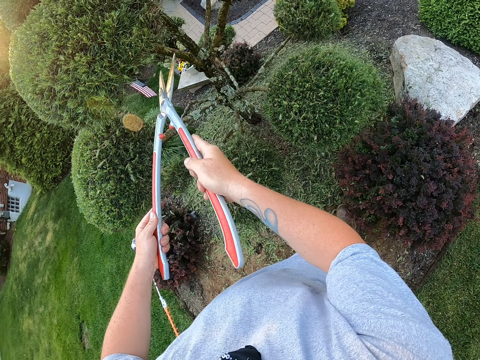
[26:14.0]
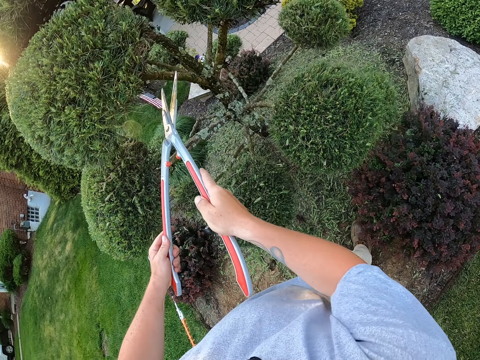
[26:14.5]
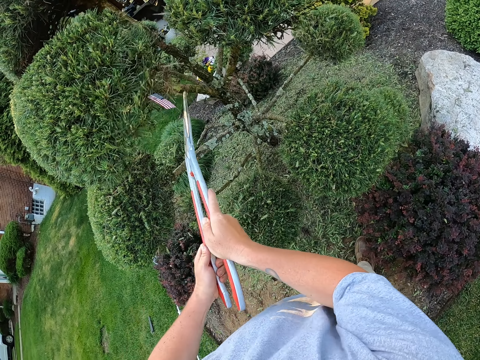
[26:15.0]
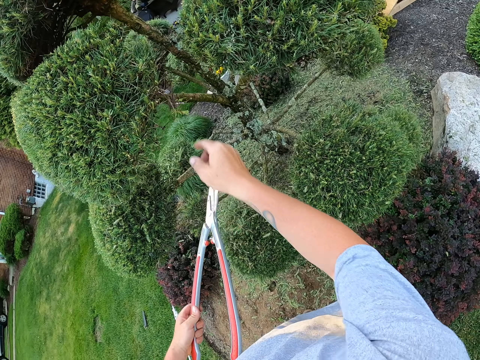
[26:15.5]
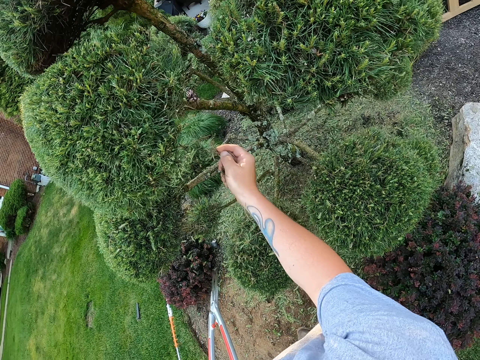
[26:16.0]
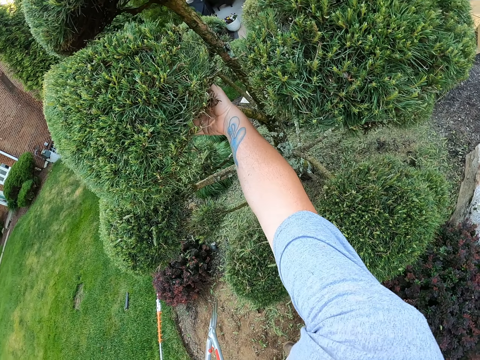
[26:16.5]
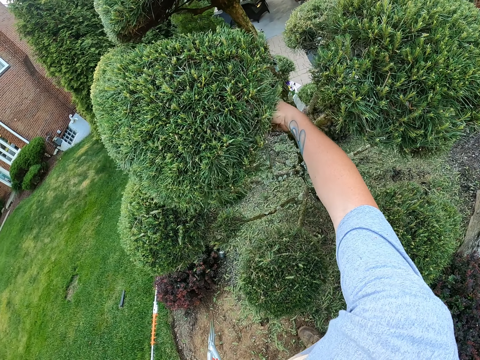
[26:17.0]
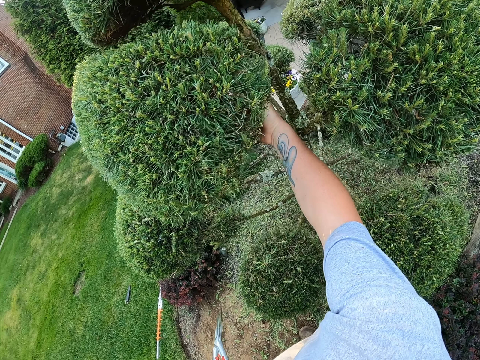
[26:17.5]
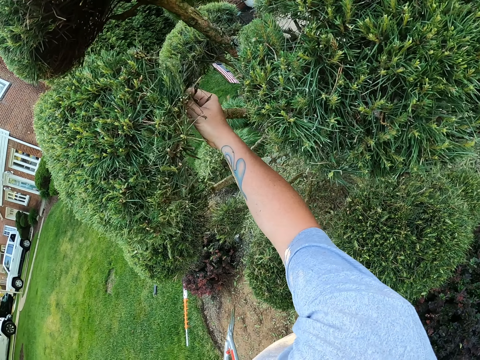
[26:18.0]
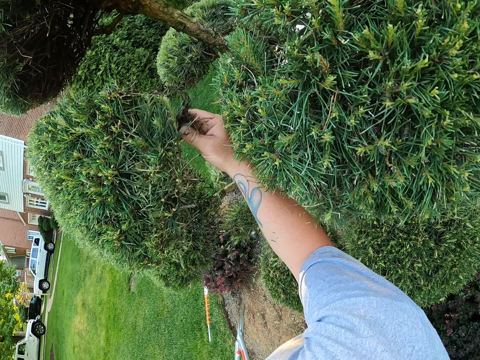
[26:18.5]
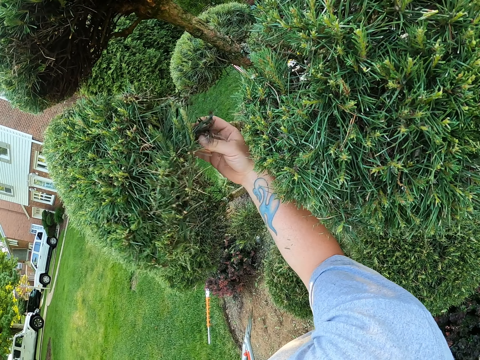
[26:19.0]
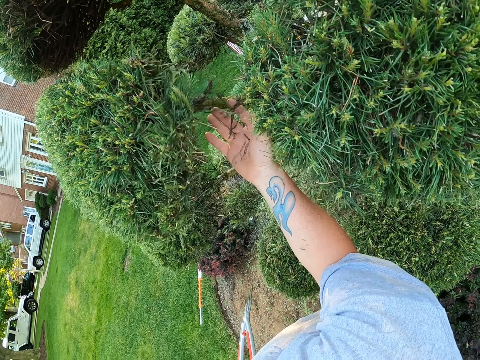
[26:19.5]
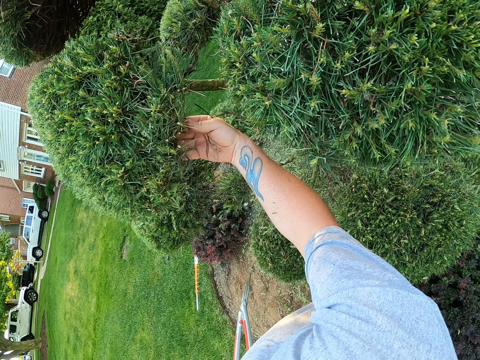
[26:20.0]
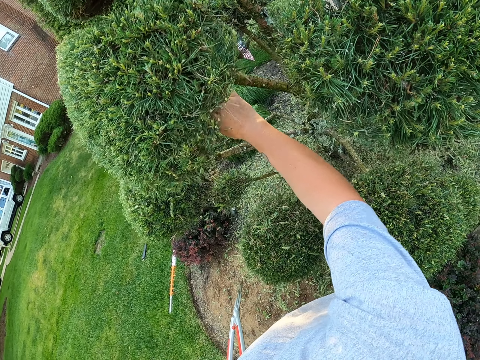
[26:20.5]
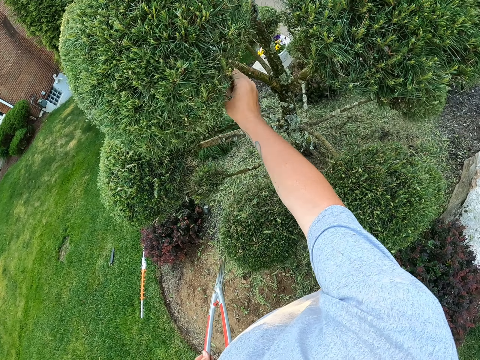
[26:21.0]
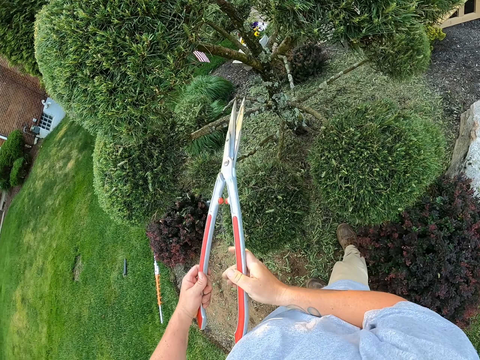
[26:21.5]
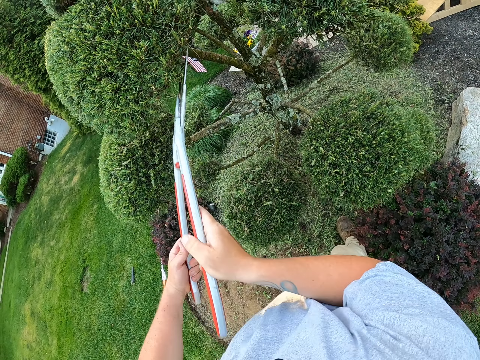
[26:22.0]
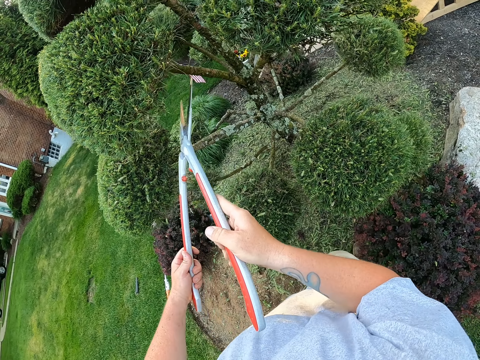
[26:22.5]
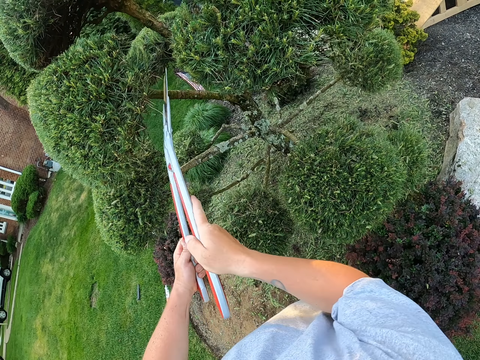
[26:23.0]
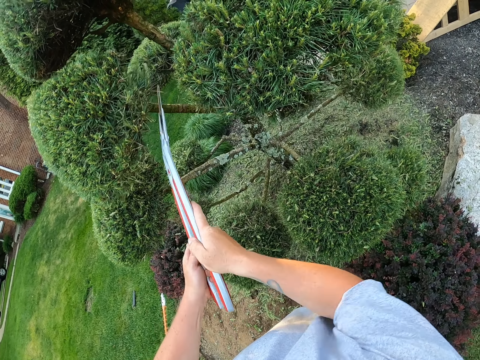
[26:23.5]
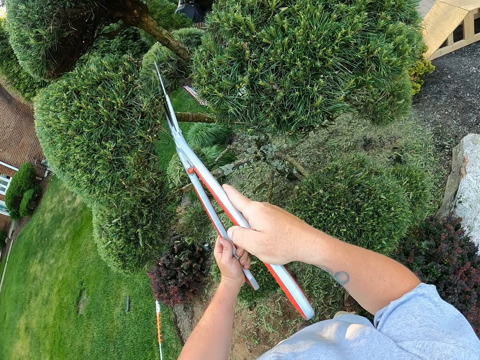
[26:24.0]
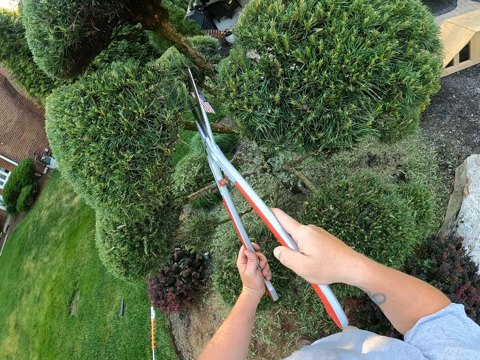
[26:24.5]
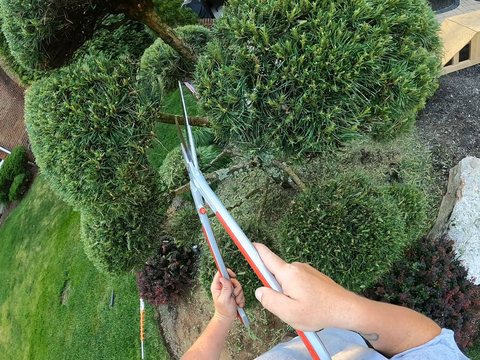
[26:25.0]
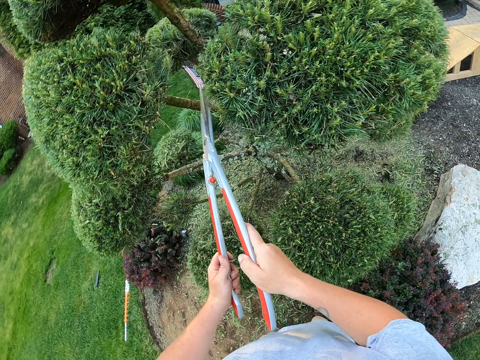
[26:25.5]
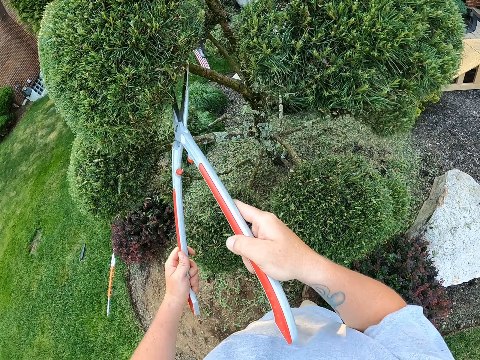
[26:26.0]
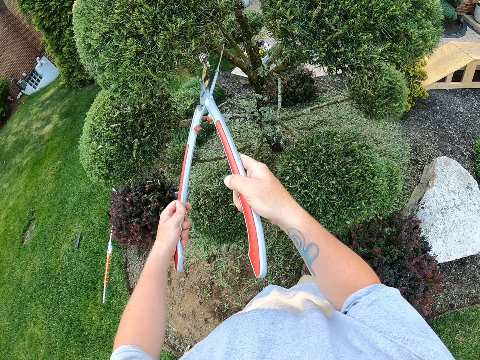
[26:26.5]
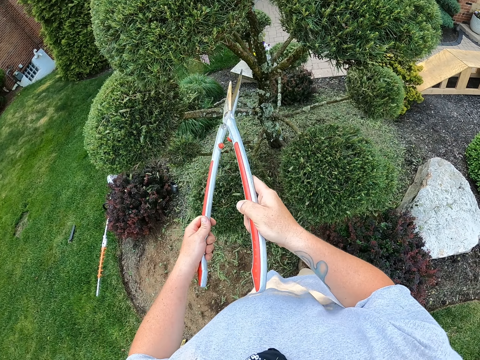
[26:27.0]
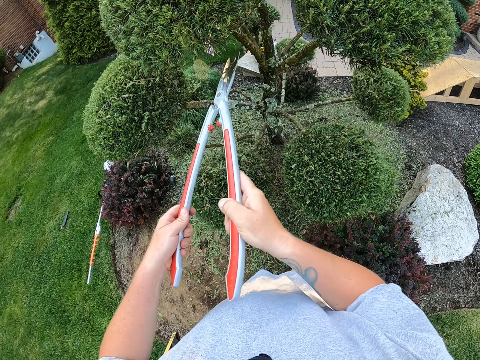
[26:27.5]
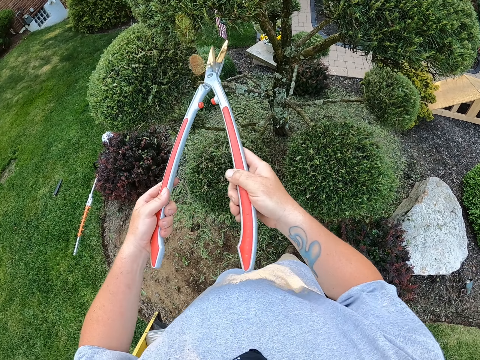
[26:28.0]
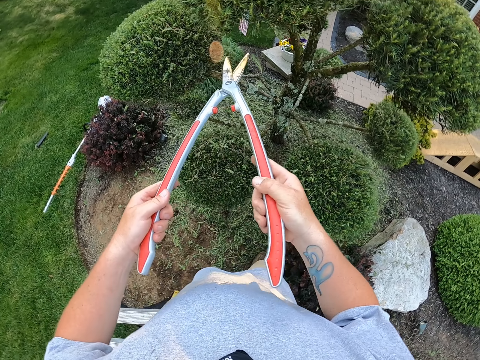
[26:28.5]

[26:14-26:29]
The camera wearer removes a branch with the right hand. They prune the tree with the right hand. They trim the garden trees with the shear hedges.

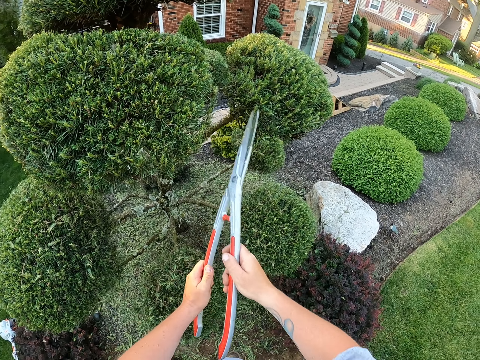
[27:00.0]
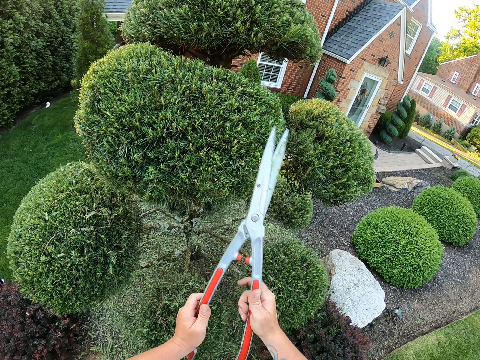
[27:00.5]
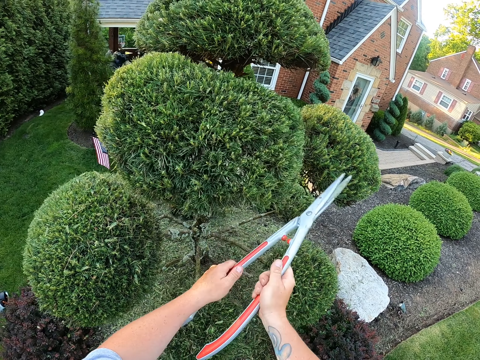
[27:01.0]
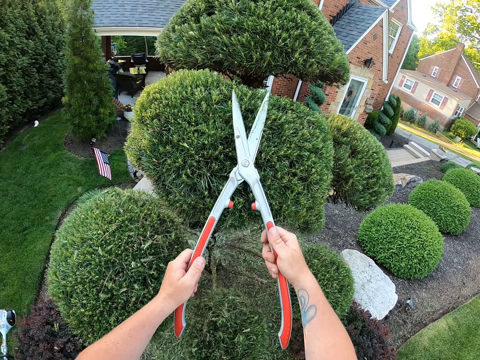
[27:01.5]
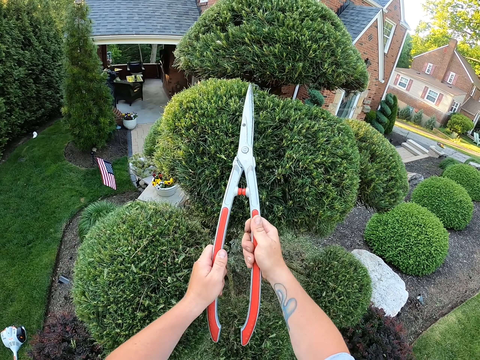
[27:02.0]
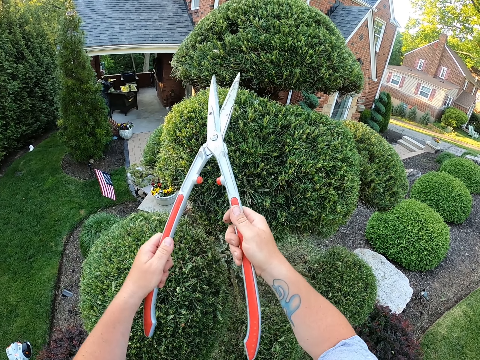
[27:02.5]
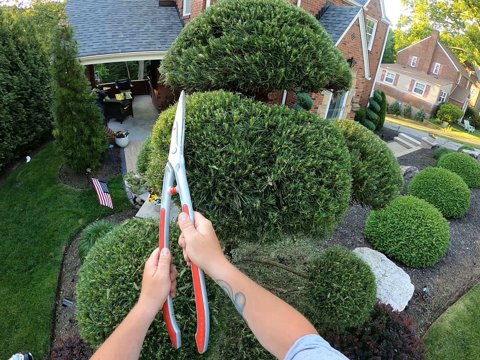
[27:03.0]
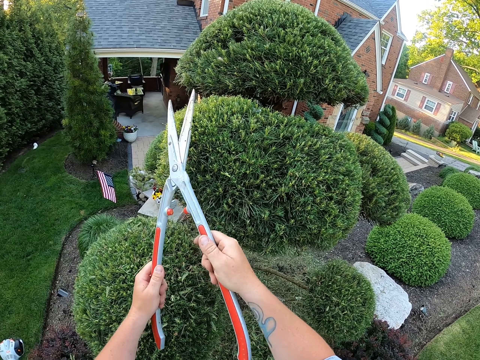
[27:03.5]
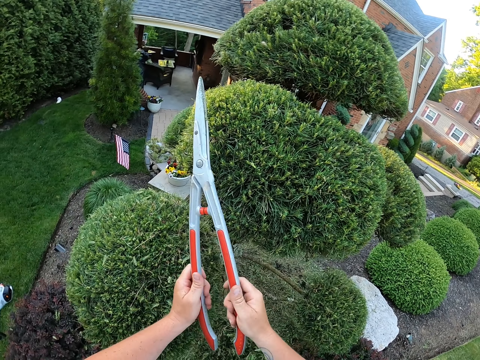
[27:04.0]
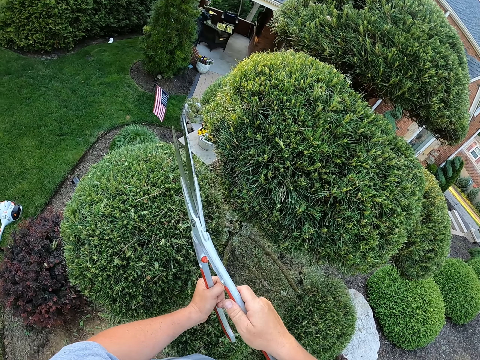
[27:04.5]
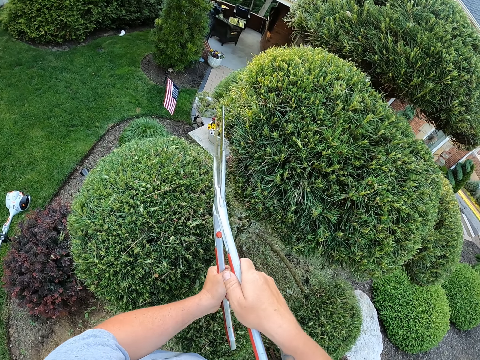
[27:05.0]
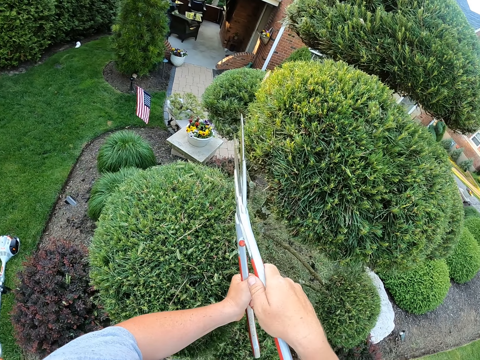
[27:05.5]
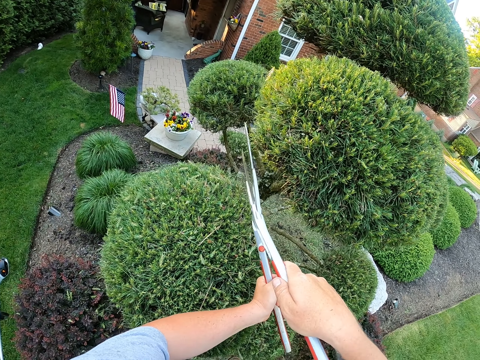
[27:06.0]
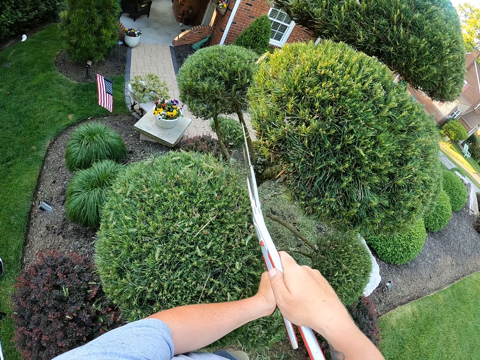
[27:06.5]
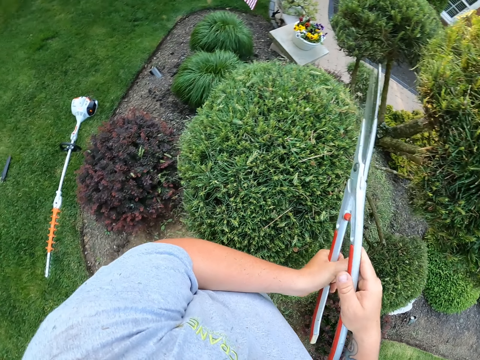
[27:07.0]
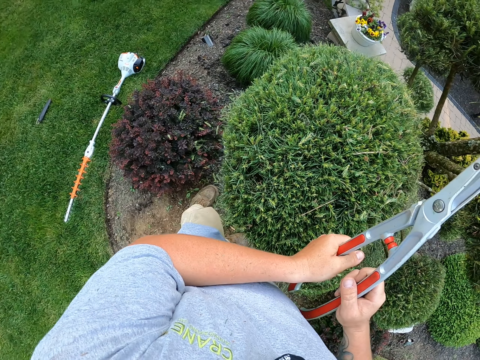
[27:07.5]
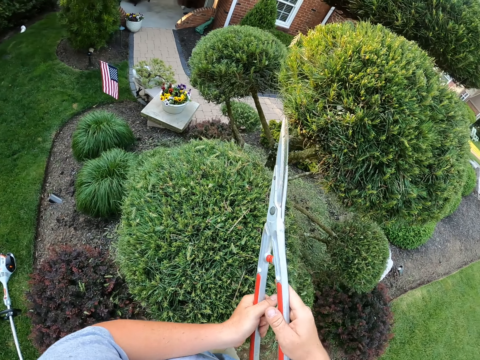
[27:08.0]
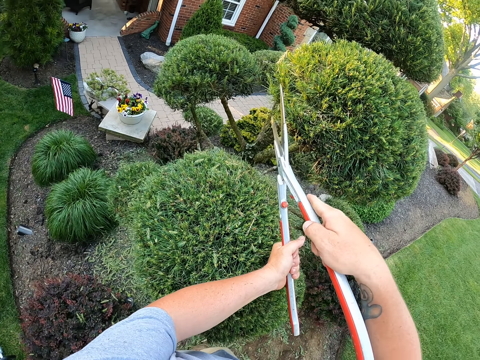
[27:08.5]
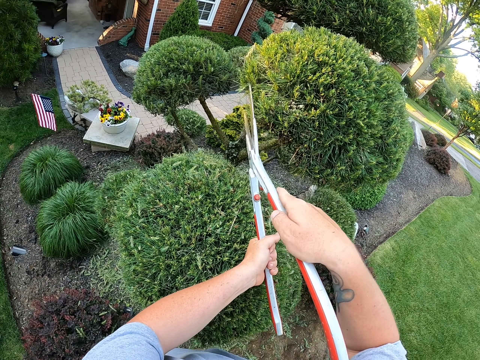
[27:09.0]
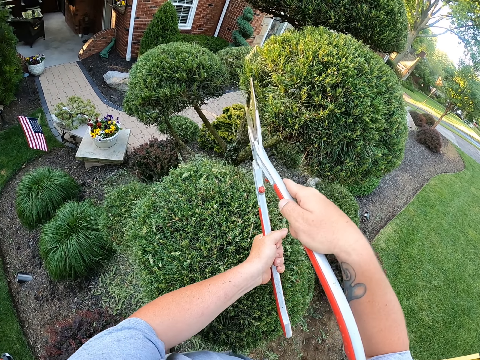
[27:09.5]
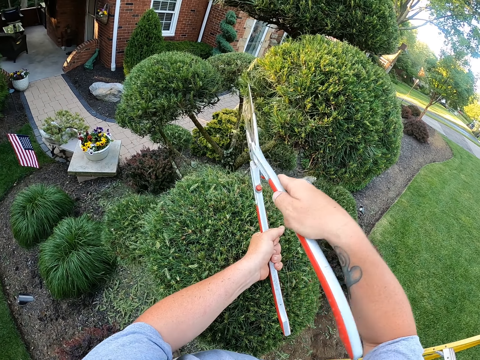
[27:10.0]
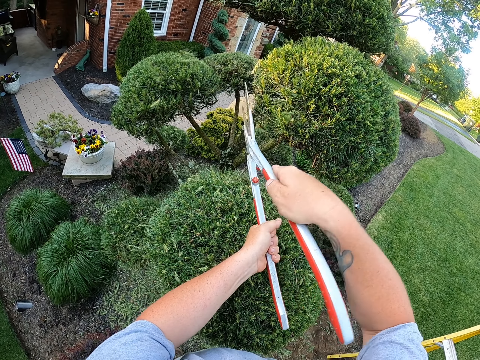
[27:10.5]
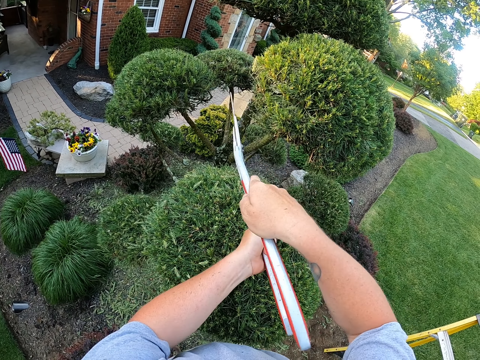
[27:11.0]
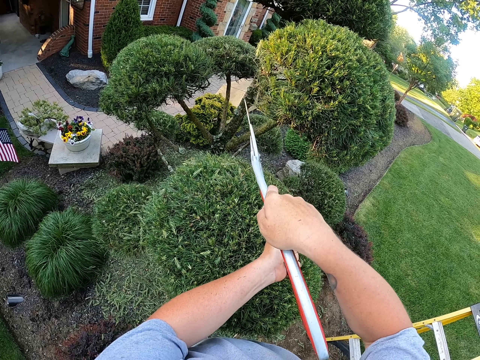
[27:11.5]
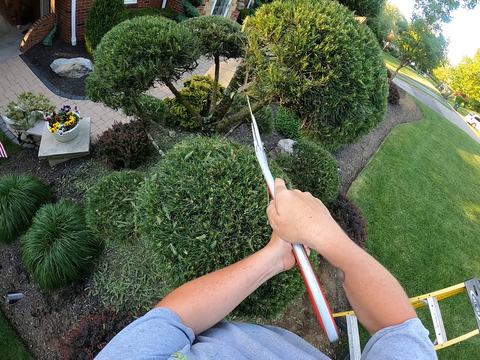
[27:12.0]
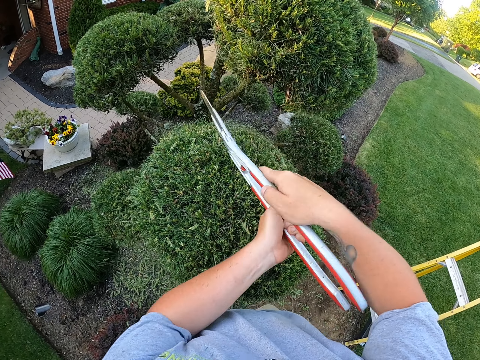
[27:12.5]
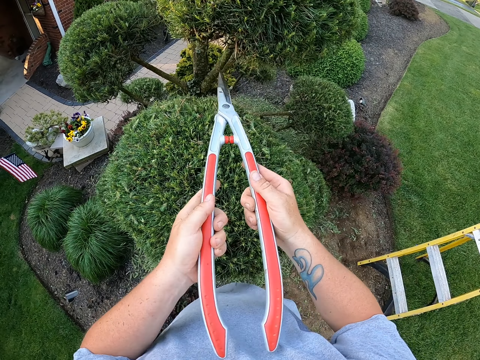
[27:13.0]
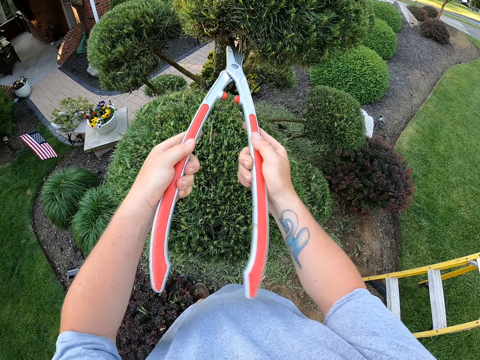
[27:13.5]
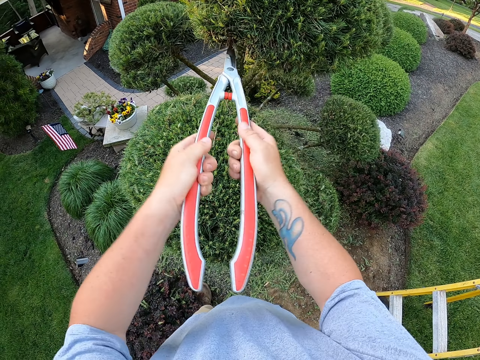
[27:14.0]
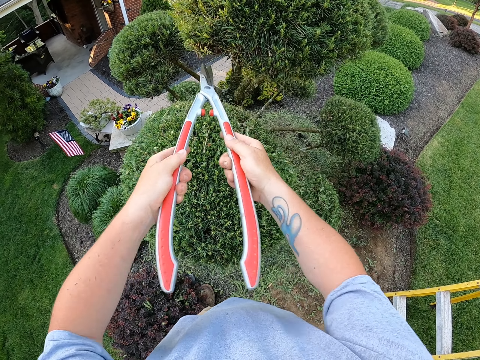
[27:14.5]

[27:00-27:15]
The camera wearer strikes the garden tree with the shear hedge in the right hand. They trim the garden trees with the shear hedges.
